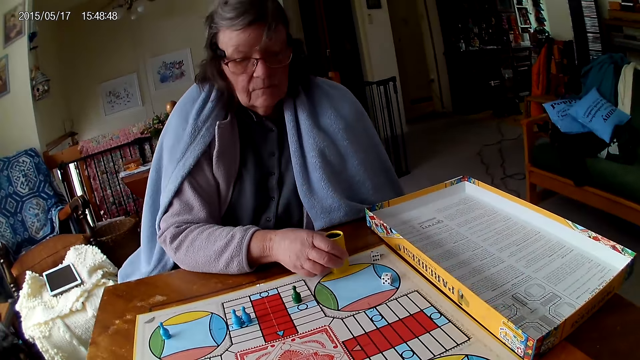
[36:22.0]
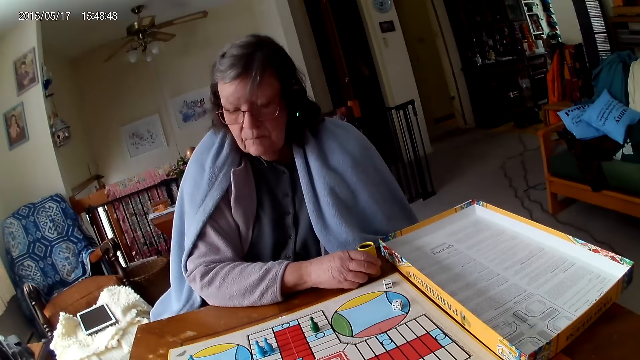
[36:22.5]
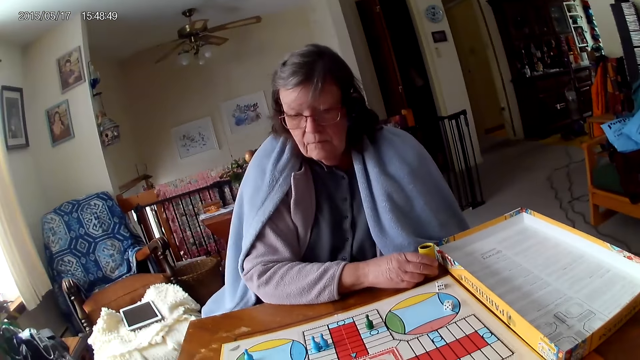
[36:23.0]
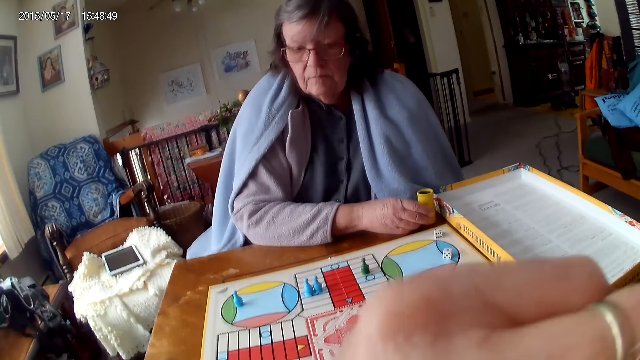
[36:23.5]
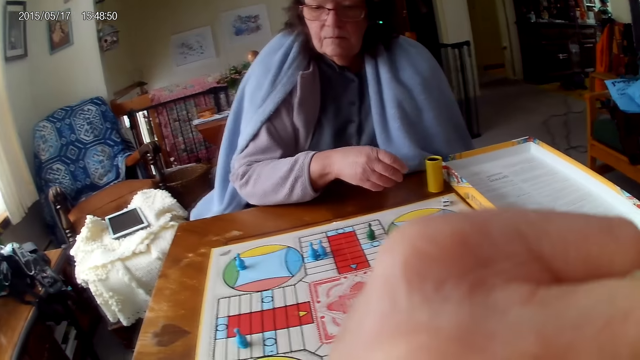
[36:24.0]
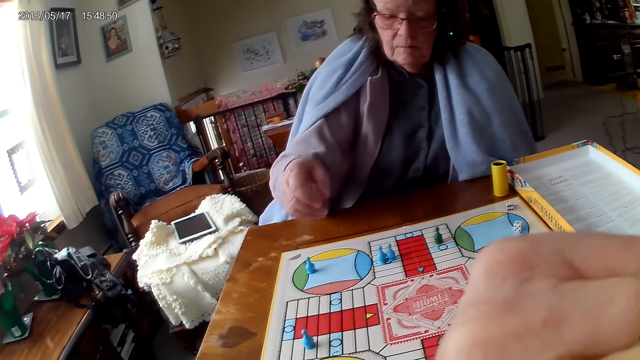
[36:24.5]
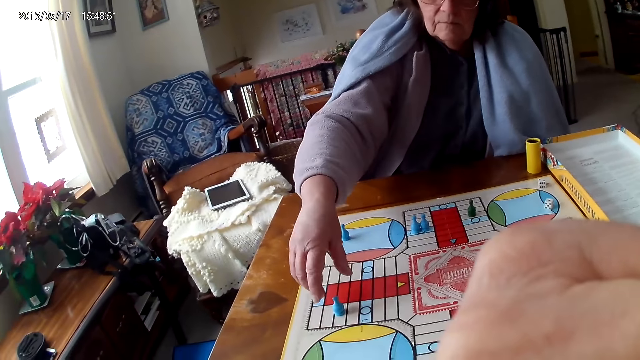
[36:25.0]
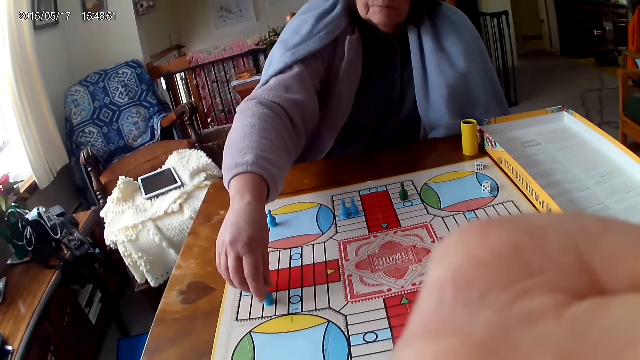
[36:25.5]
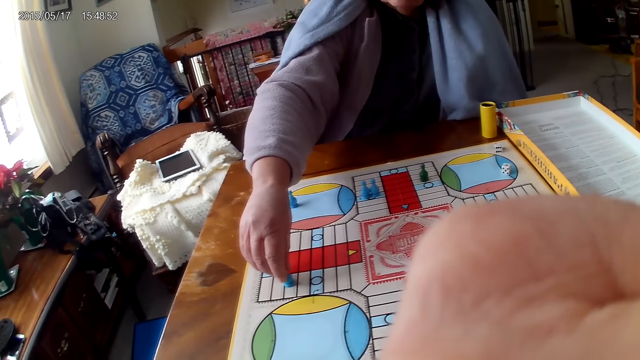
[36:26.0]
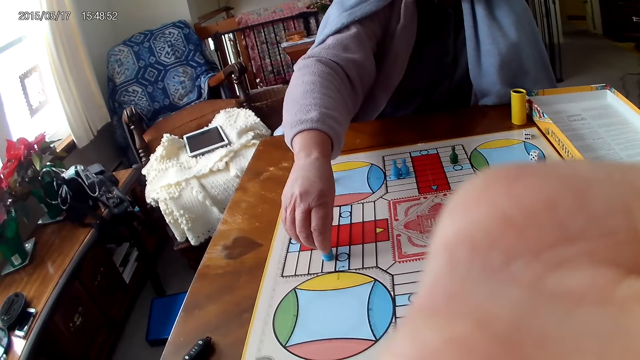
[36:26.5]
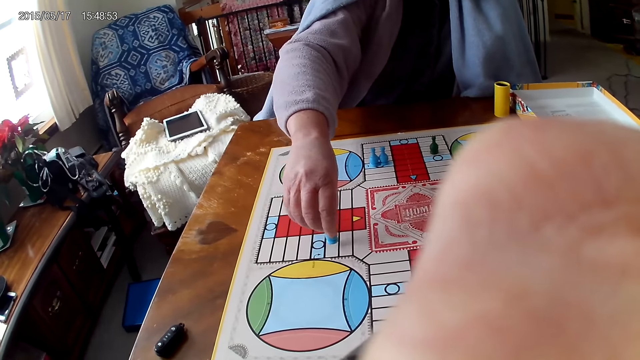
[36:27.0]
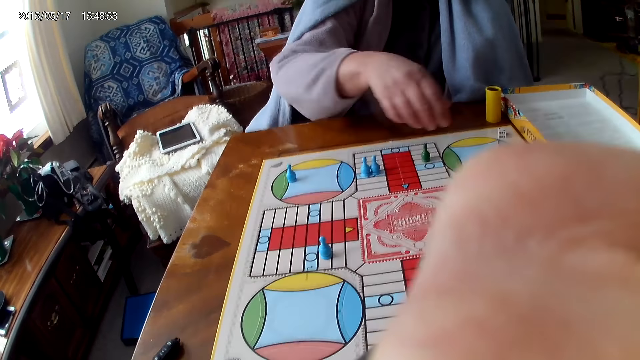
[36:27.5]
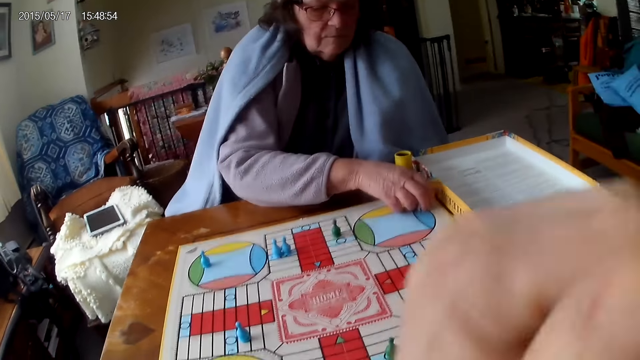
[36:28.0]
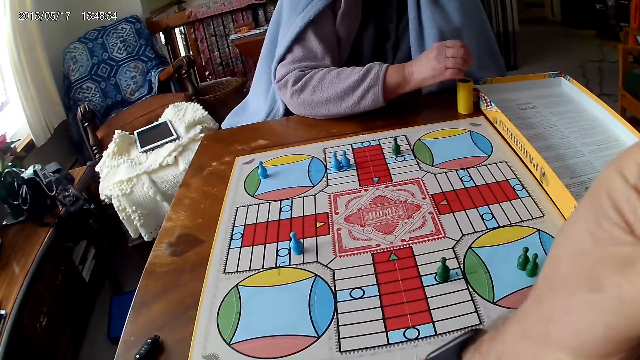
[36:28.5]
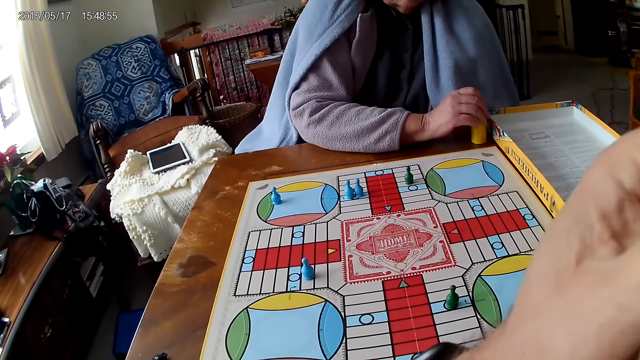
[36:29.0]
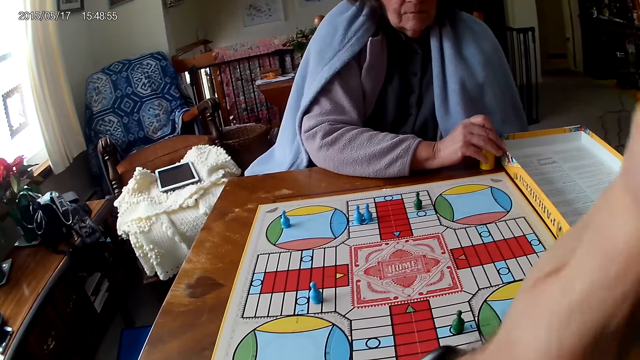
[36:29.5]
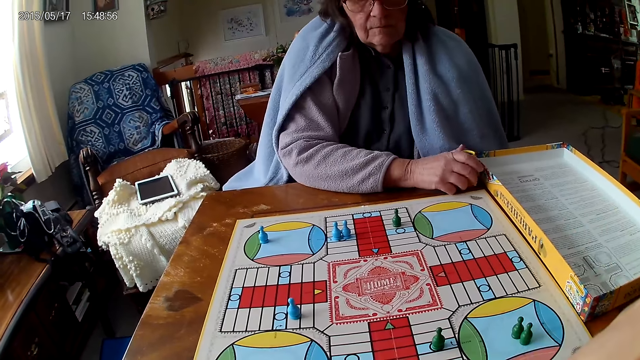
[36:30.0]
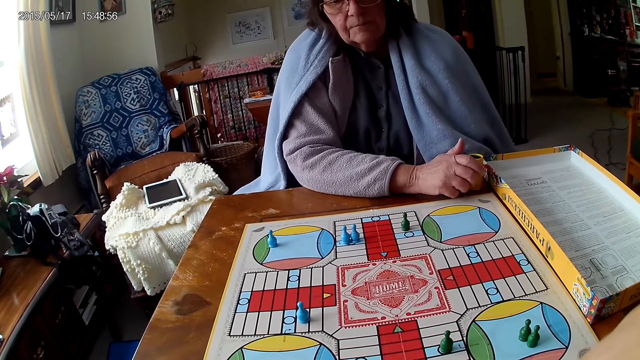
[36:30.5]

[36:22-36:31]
A woman moves the dice cup. She drops her container on the Ludo board. The camera wearer lifts a hand. The woman removes her hand from the dice cup. She moves a piece on the Ludo board with her right hand. She picks a game piece and puts the game piece on the board. She picks her dice from the Ludo board with her right hand. She drops the dice into her container. The camera wearer moves a hand.

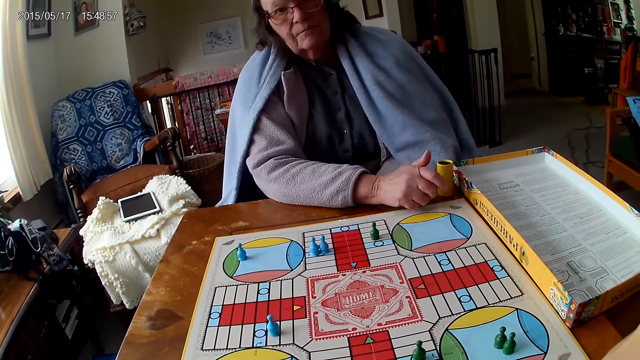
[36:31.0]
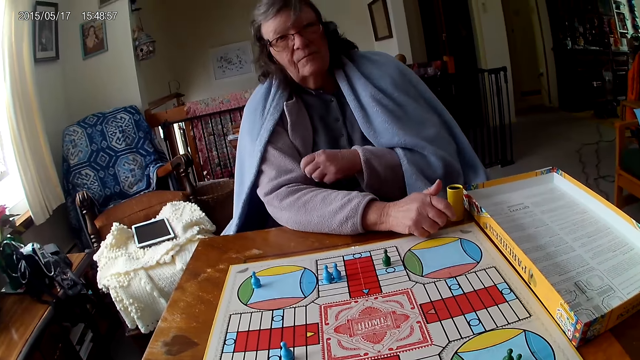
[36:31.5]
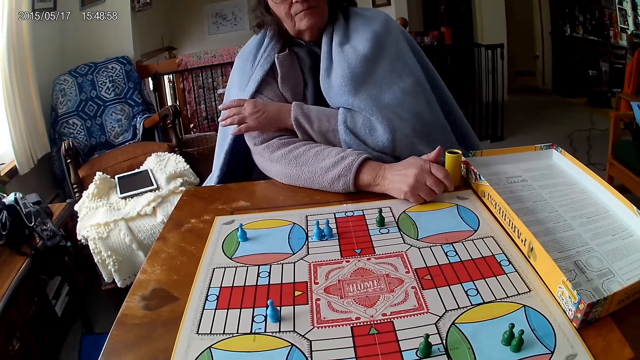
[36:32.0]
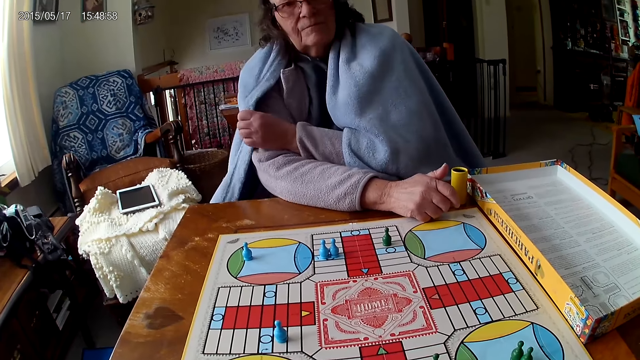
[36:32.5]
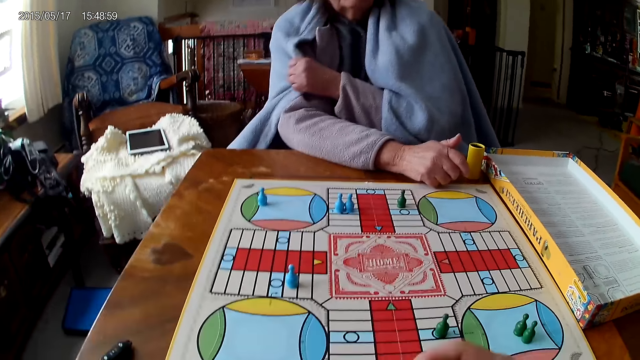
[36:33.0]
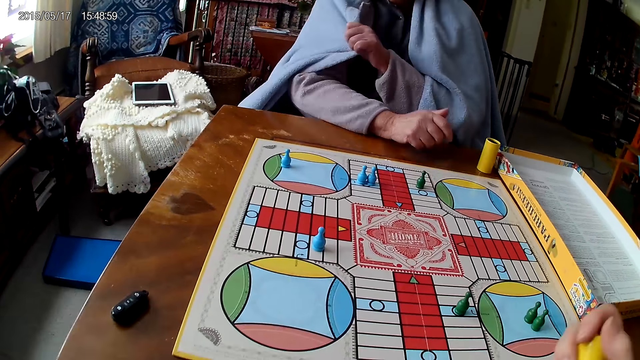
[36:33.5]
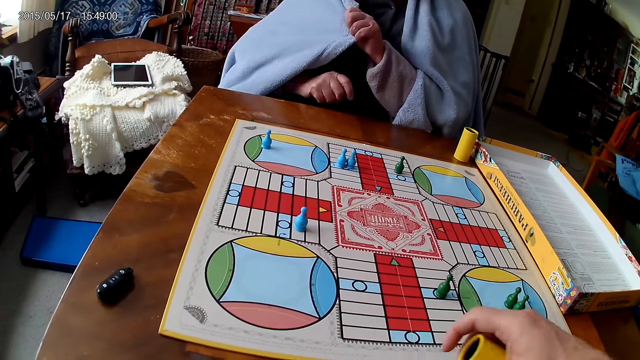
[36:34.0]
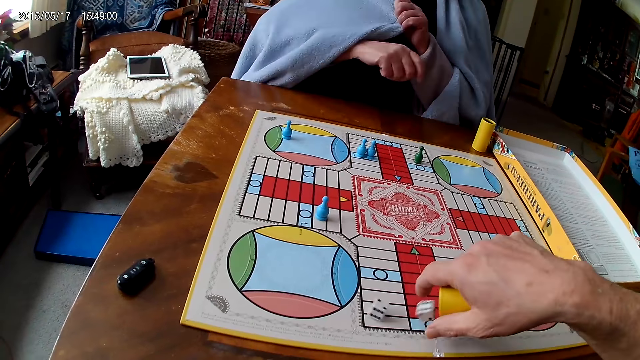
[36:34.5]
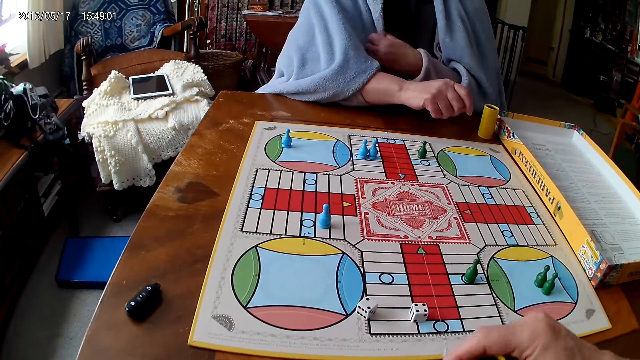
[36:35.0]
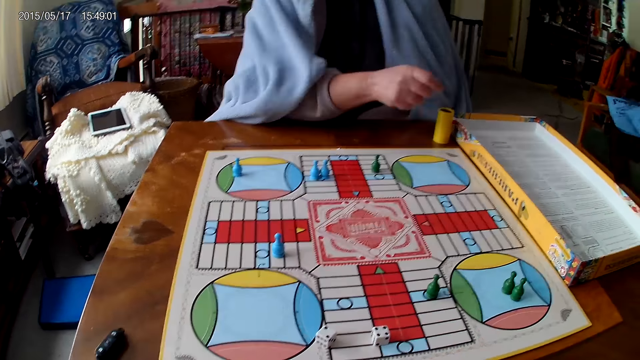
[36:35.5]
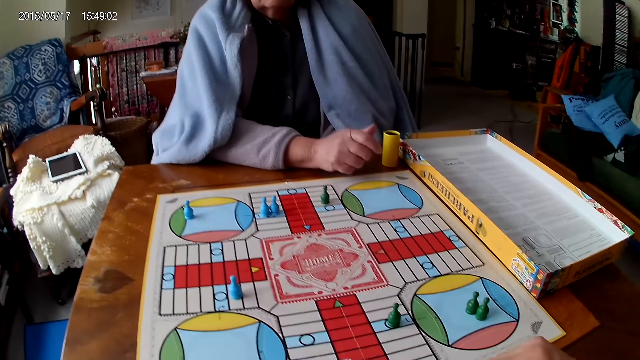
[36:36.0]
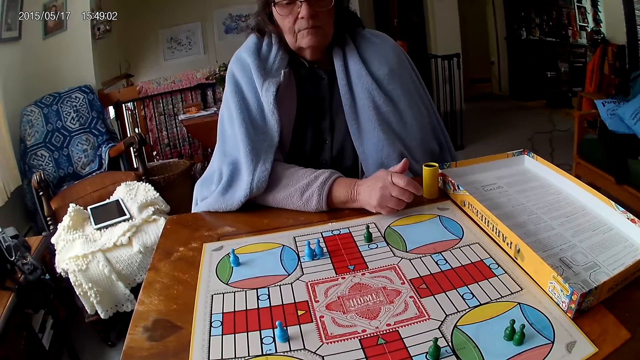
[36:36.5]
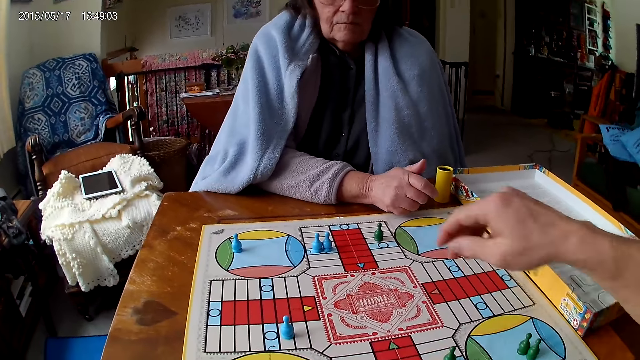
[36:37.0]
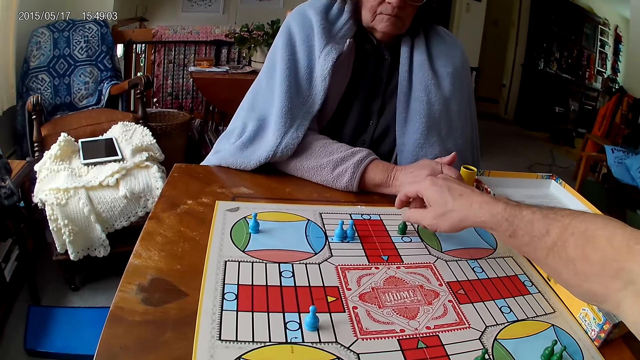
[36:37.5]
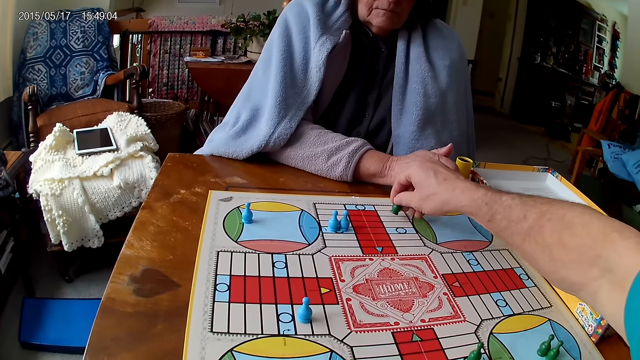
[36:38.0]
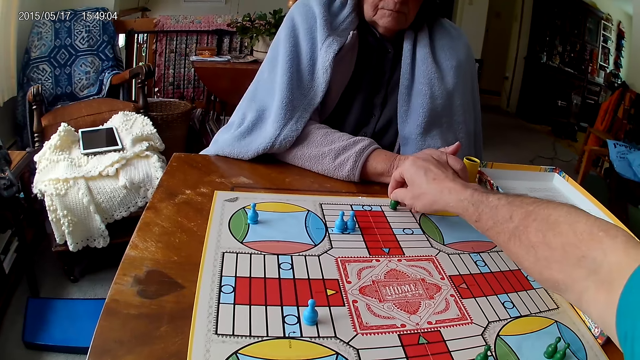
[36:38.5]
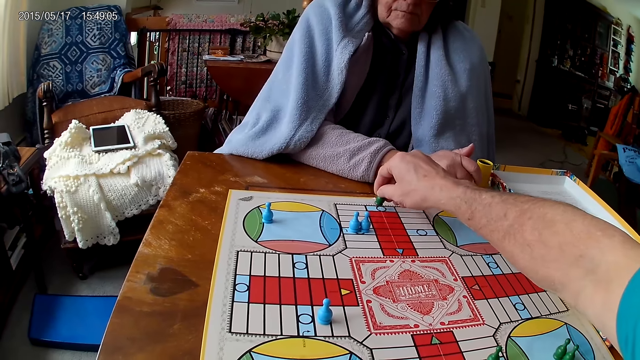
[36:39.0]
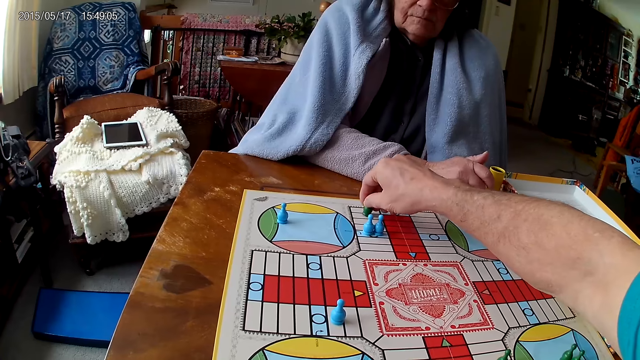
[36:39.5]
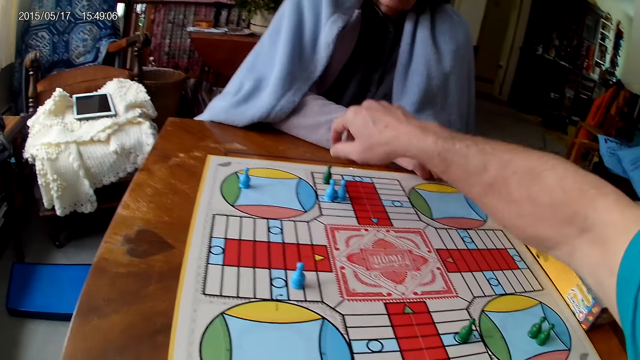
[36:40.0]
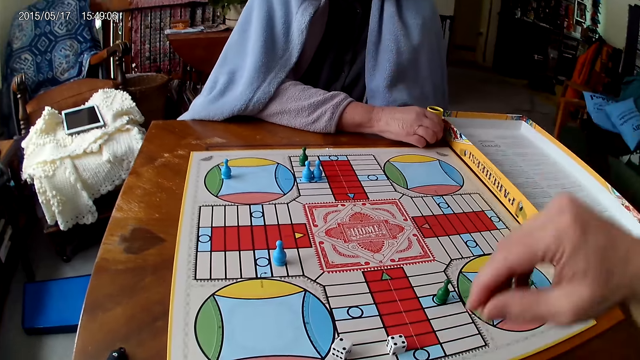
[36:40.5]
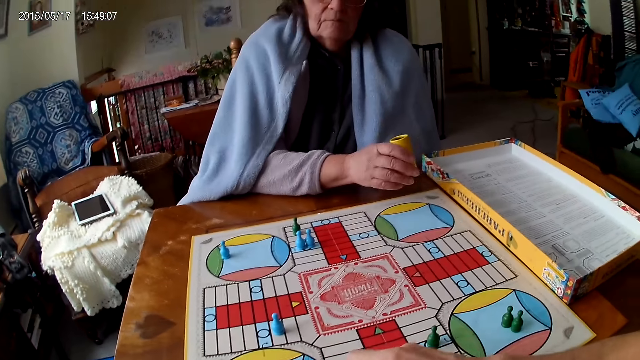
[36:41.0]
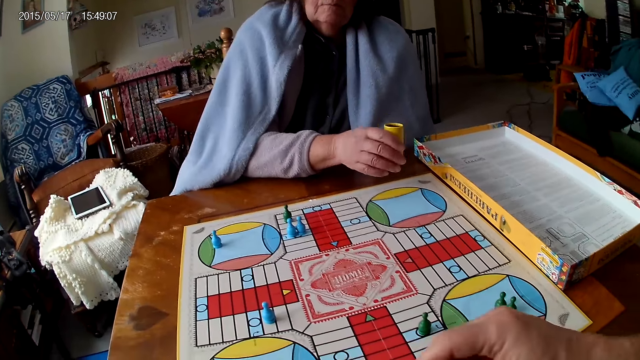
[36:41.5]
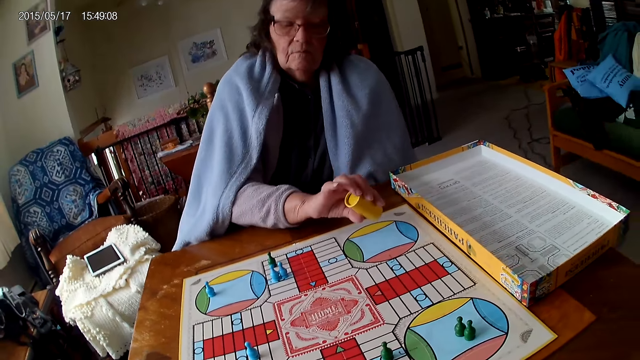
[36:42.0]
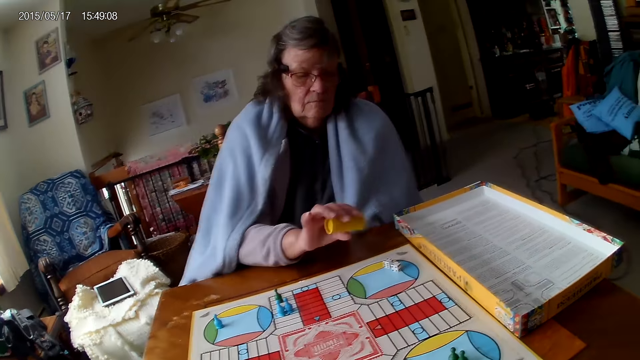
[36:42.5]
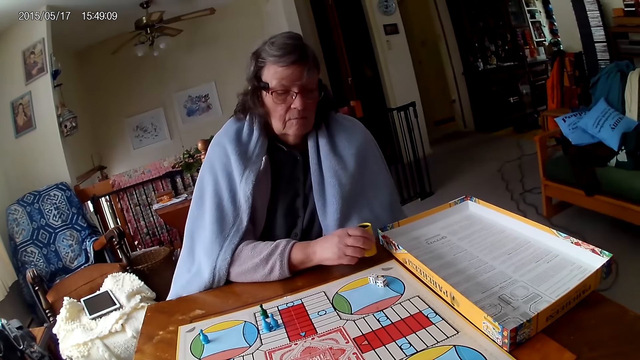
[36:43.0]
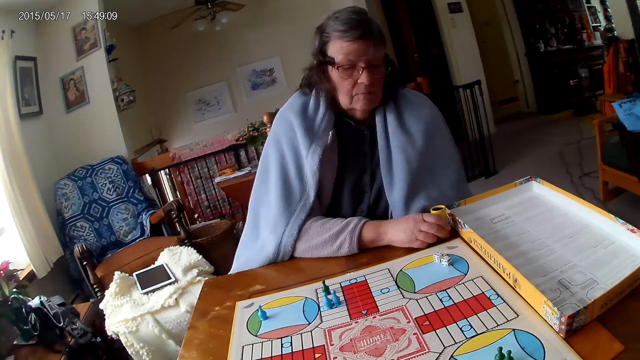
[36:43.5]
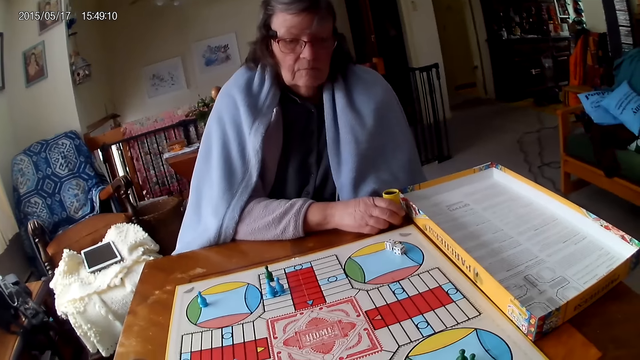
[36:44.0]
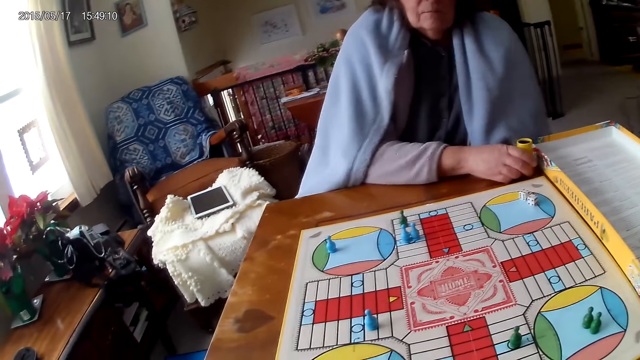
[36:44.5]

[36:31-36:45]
A woman moves a hand. She holds a throw blanket. The camera wearer shakes his container with his right hand. He drops the dice in his container on the Ludo board. The woman rests her hand on the table. The camera wearer picks a game piece. He moves the piece on the Ludo board with his right hand. He removes his hand from the game piece. The woman picks the dice cup. She holds her container with her right hand. The camera wearer picks the dice. The woman shakes her container with her right hand. She drops the dice in her container on the Ludo board. She drops her container on the Ludo board.
